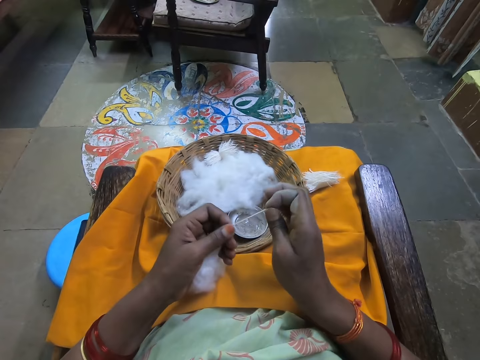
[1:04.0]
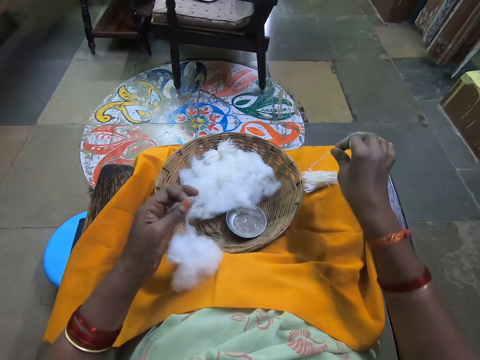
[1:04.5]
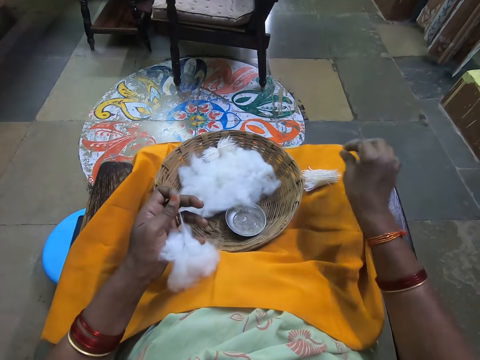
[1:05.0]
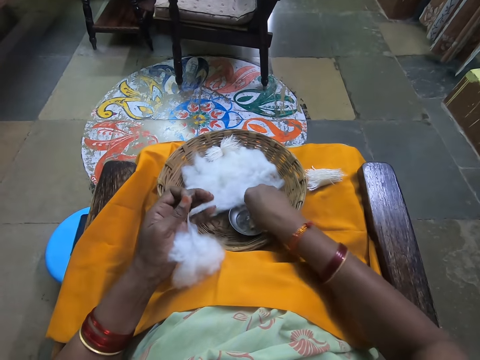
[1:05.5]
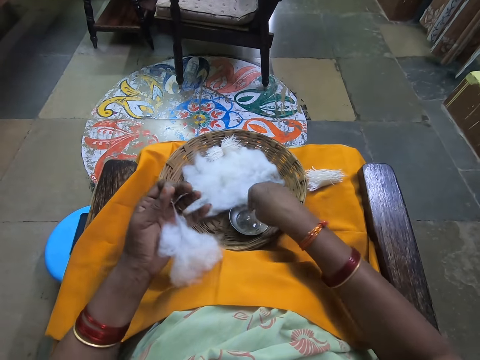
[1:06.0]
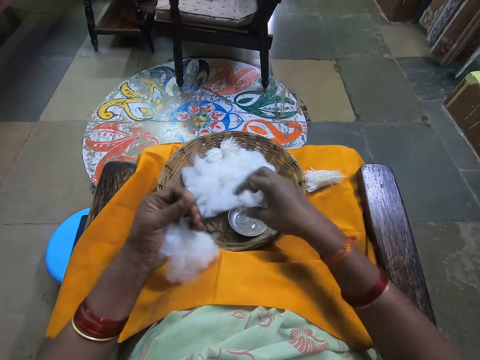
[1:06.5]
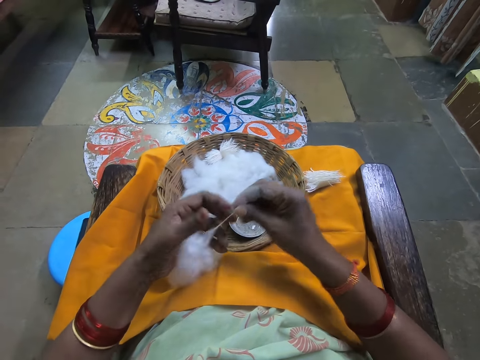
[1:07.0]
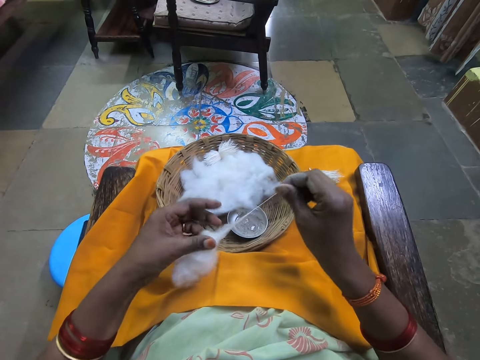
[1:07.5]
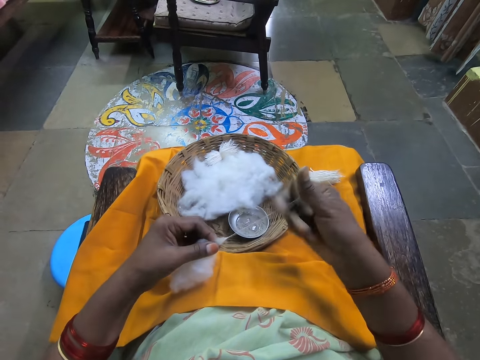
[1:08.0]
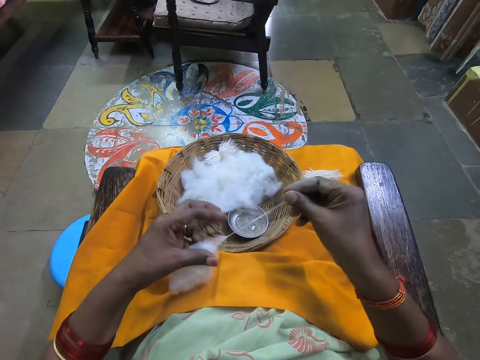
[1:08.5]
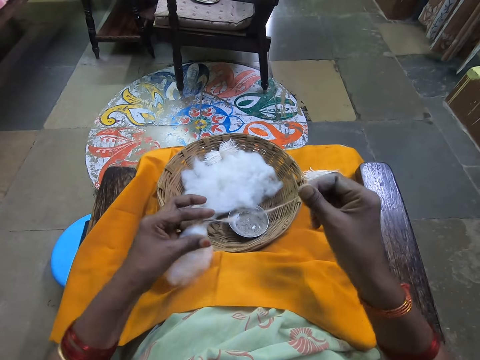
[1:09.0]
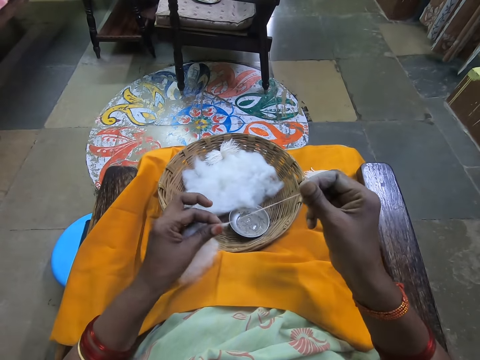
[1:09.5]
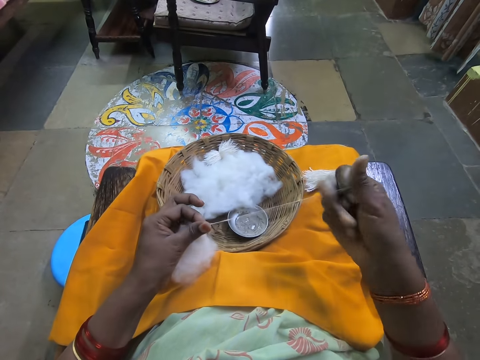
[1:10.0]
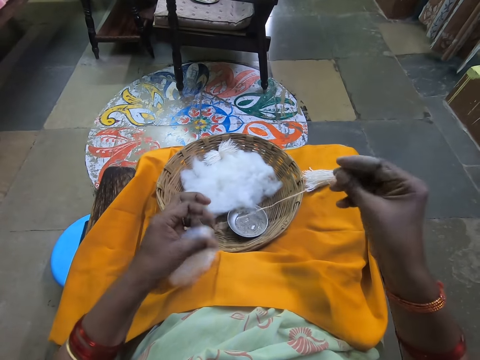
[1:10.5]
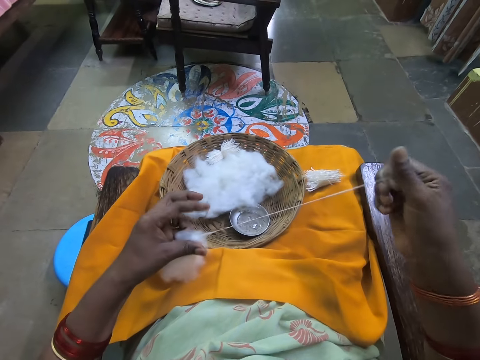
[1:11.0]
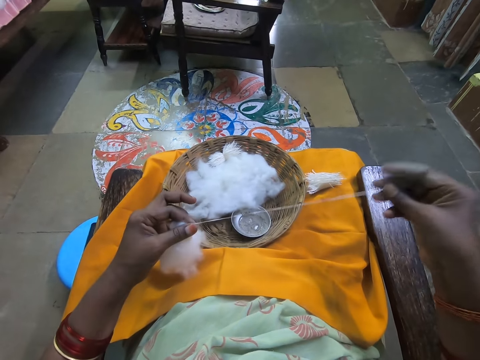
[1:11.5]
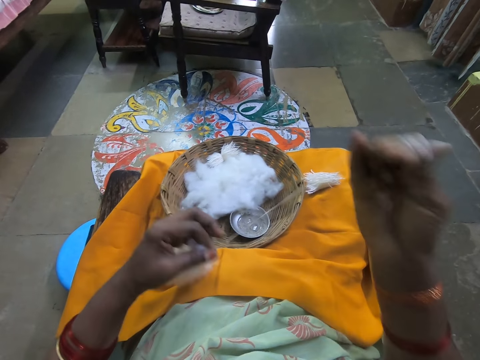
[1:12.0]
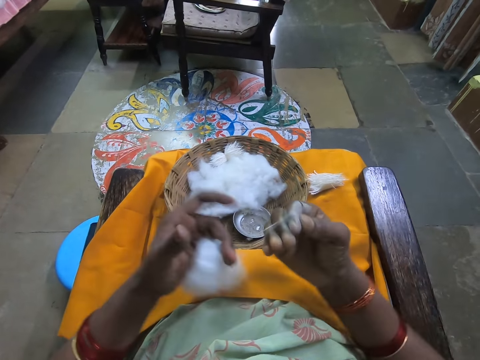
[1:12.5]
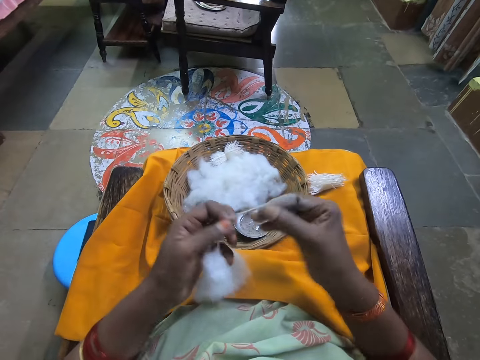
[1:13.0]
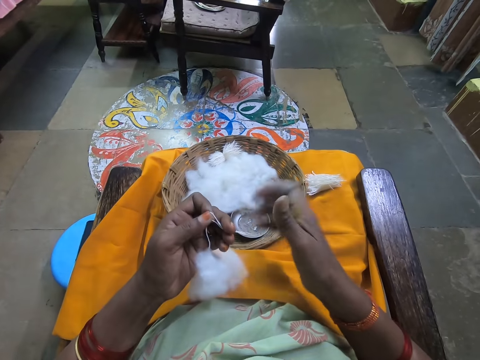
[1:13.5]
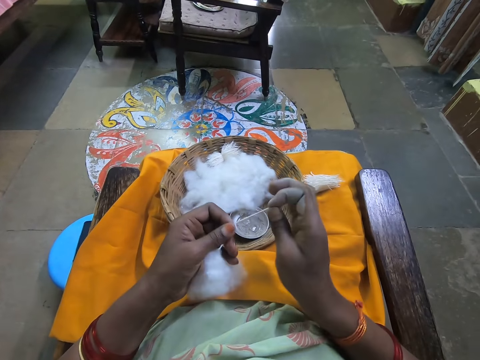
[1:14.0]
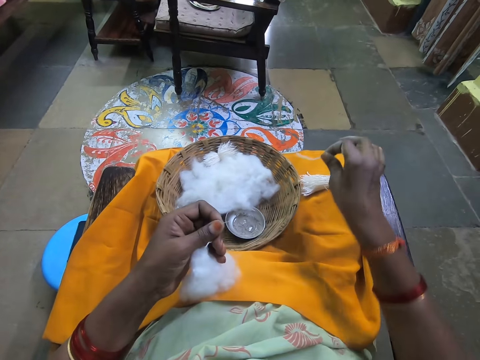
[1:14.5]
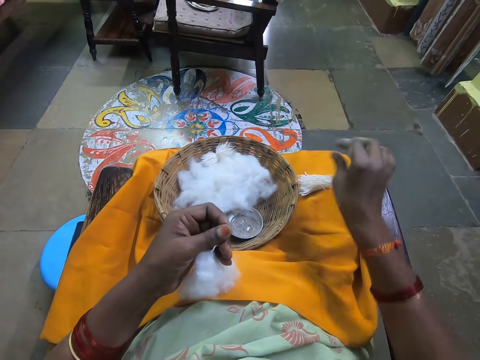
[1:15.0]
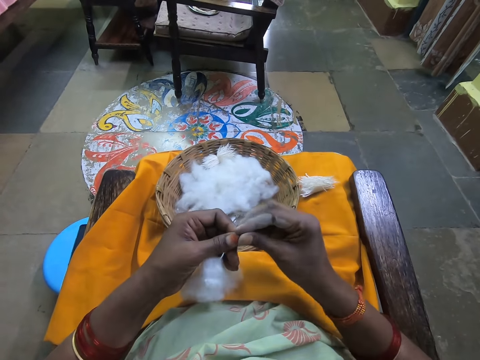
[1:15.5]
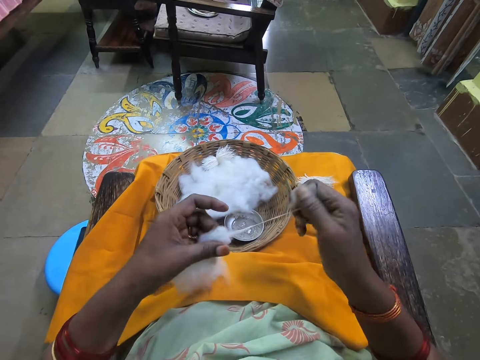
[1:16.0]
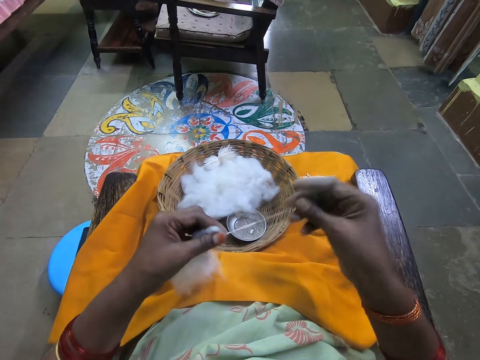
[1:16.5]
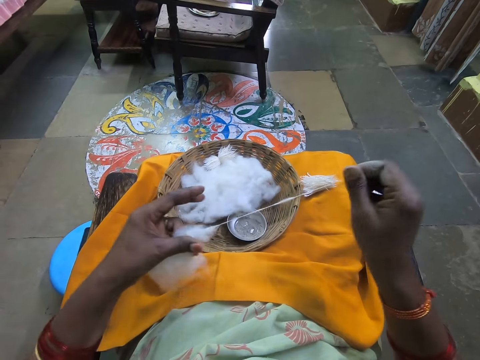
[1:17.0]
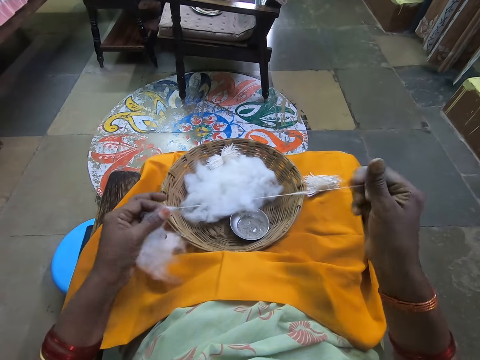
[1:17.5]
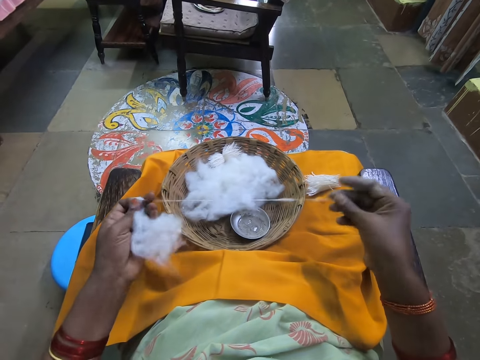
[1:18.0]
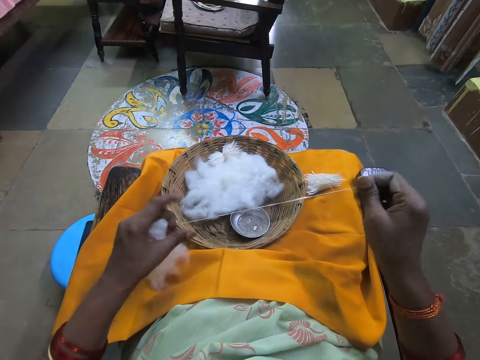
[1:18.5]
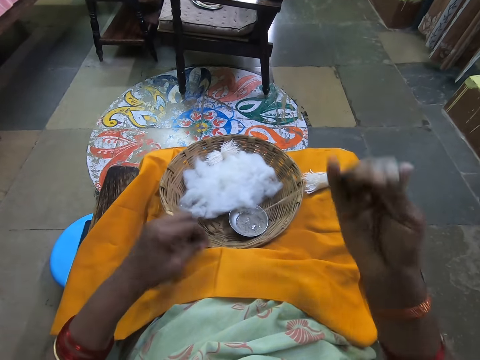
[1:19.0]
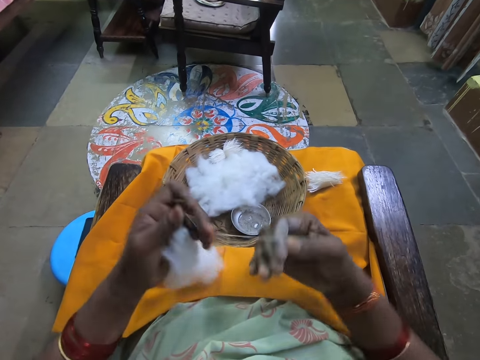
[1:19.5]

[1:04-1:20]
The camera wearer places the cotton on the other cottons. She dips her finger in a powder. She rolls the cotton wool with her finger. She places the cotton on the other cottons. She rolls the cotton wool with her finger.

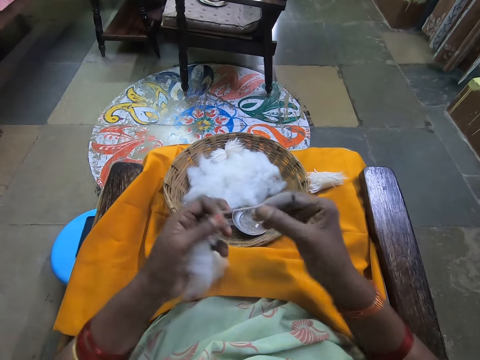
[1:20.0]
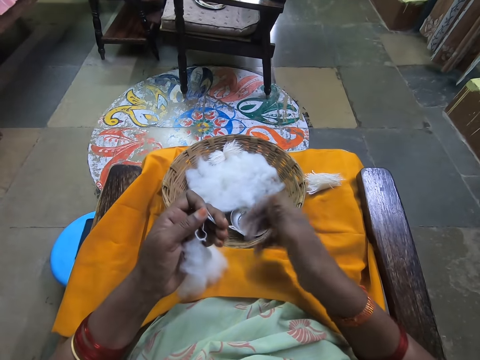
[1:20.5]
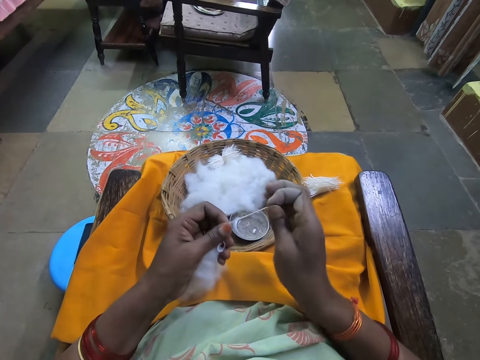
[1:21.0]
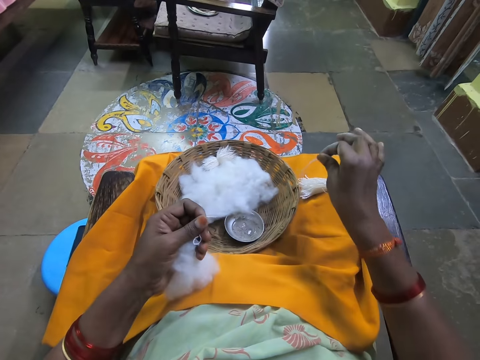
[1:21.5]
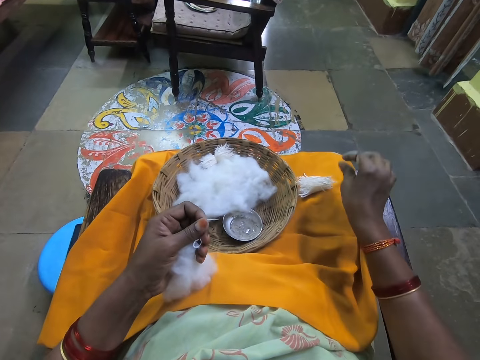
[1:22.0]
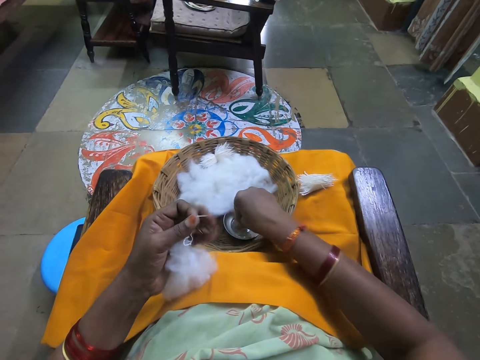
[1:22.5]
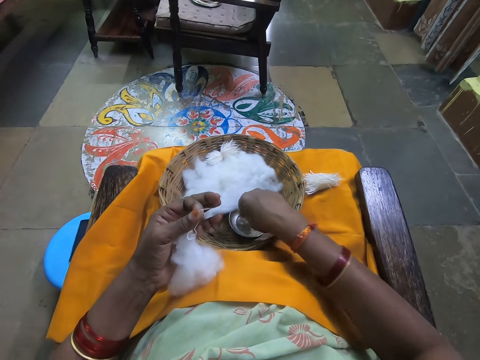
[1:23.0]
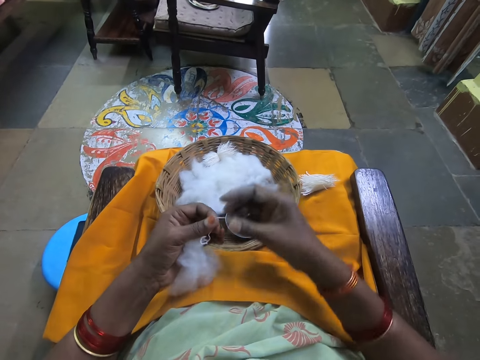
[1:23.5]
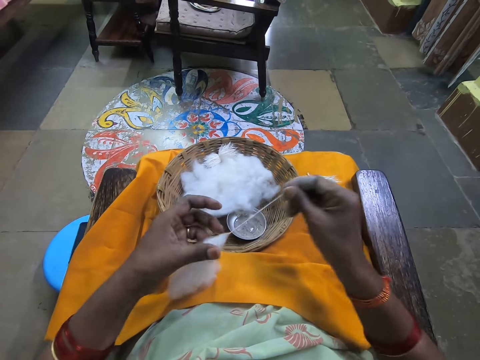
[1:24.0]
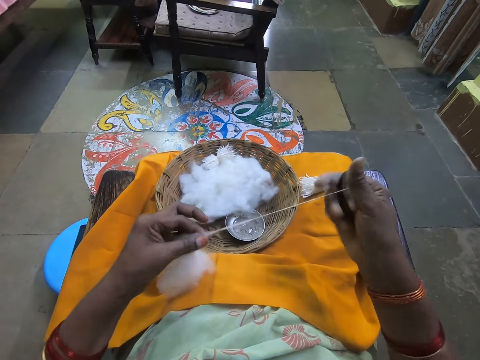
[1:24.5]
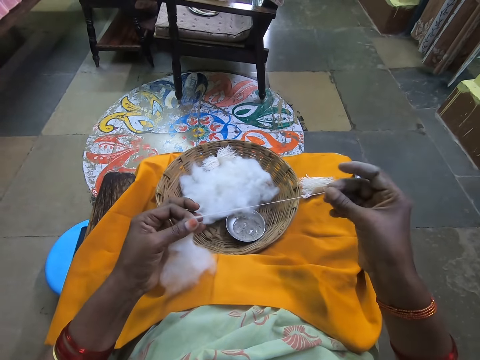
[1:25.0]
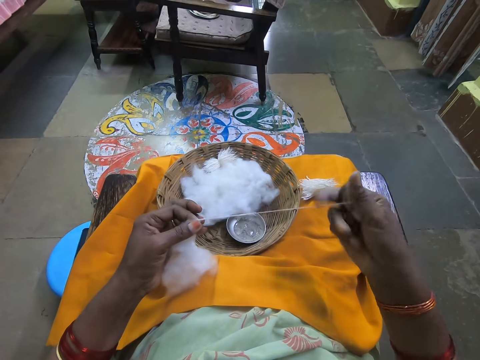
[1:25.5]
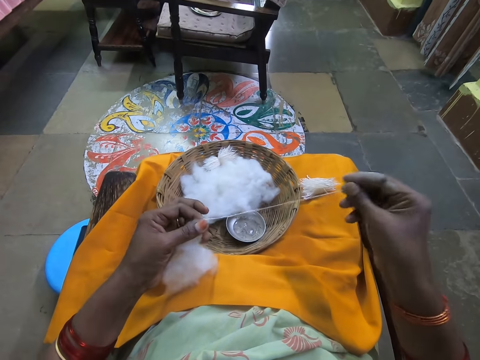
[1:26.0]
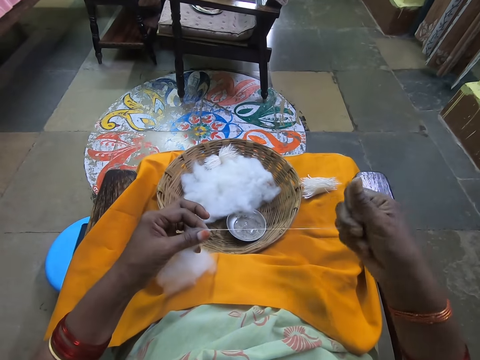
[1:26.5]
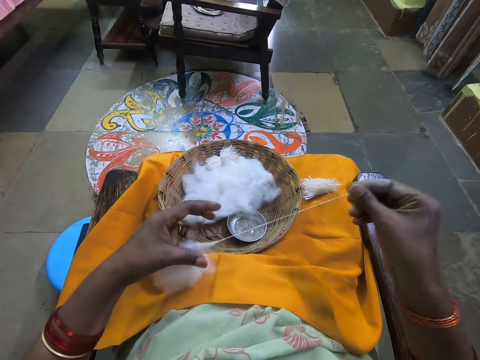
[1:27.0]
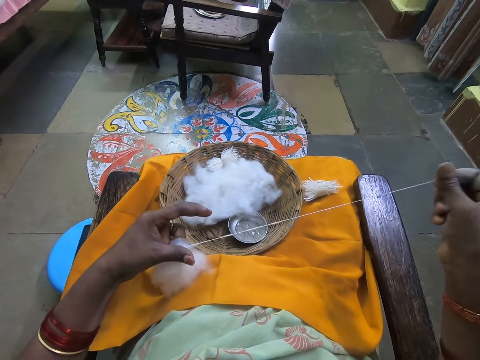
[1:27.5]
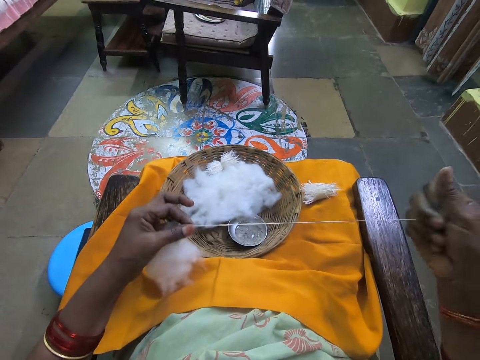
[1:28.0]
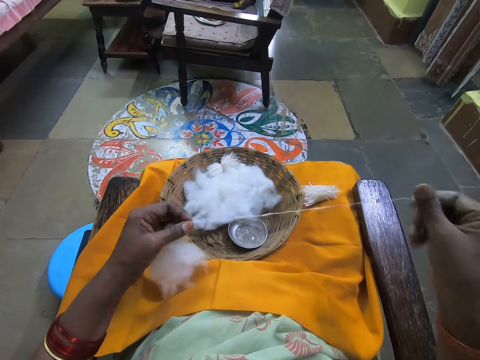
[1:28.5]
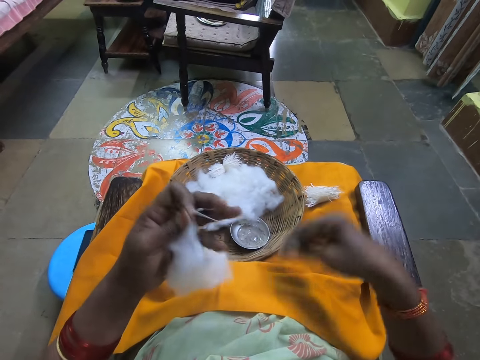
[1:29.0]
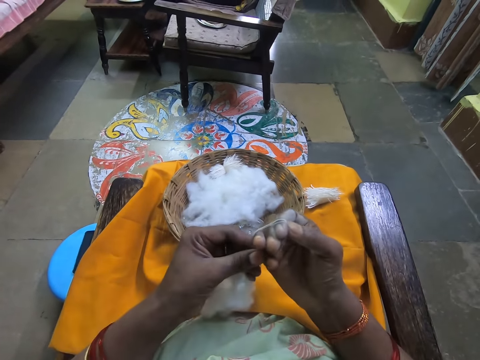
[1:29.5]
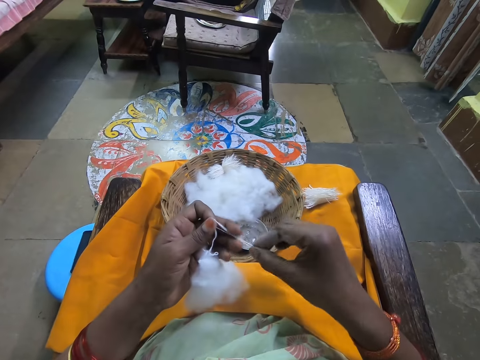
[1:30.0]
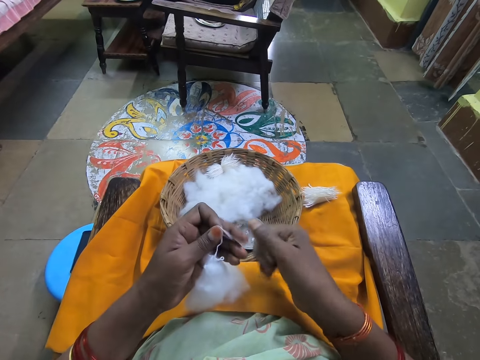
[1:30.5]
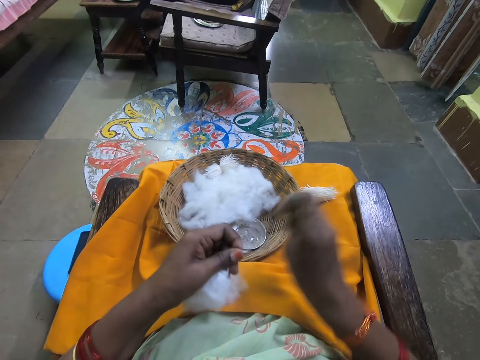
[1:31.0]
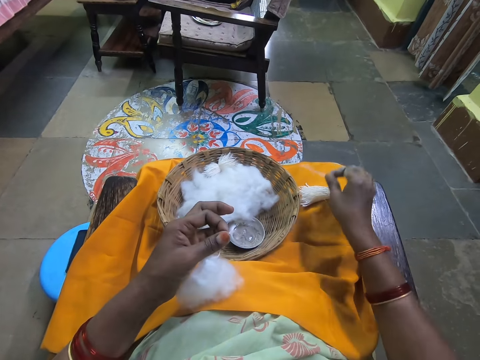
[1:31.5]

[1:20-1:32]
The camera wearer places the cotton on the other cottons. She dips her finger in a powder. She rolls the cotton wool with her finger.
